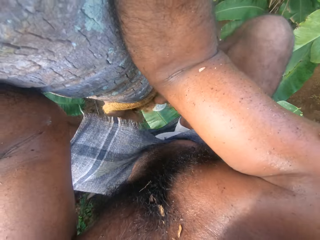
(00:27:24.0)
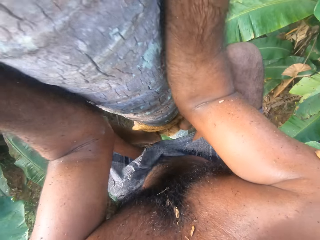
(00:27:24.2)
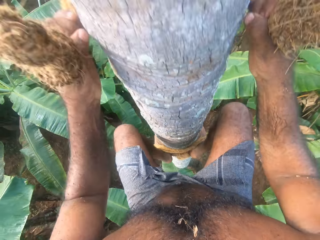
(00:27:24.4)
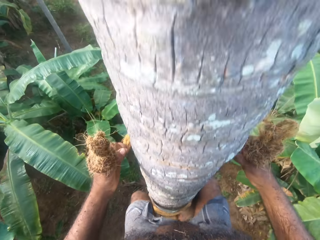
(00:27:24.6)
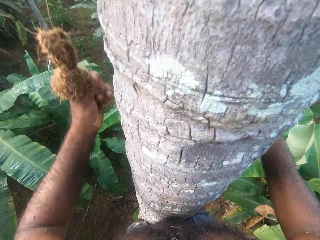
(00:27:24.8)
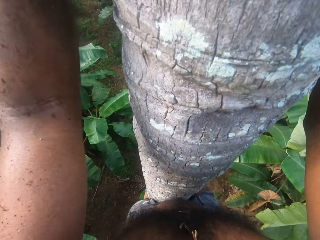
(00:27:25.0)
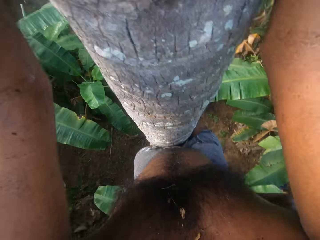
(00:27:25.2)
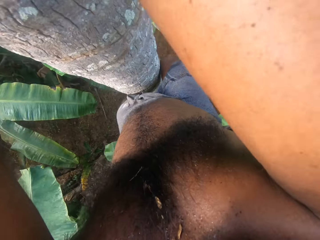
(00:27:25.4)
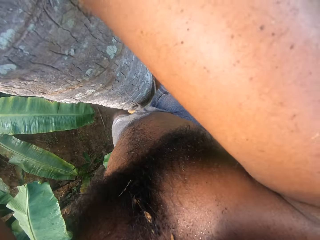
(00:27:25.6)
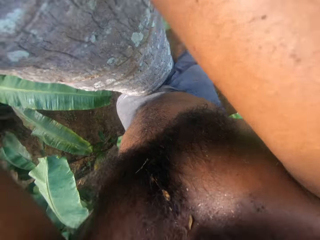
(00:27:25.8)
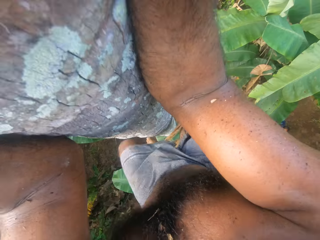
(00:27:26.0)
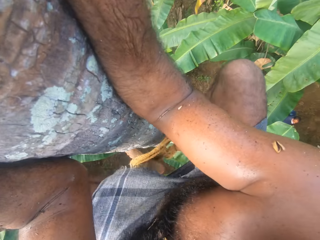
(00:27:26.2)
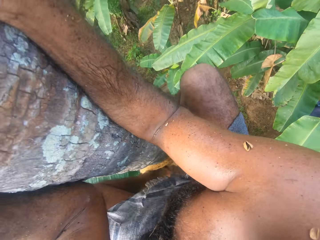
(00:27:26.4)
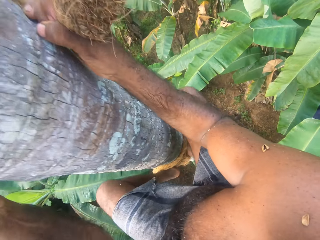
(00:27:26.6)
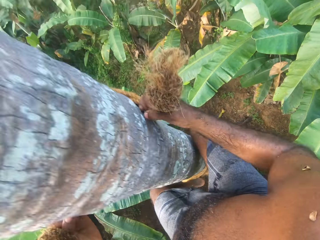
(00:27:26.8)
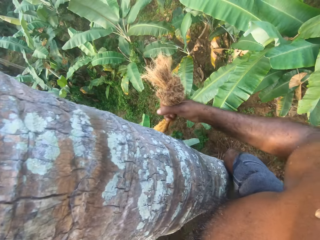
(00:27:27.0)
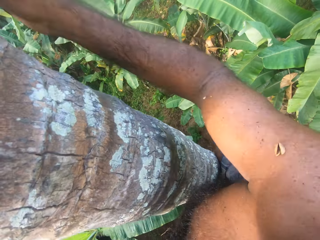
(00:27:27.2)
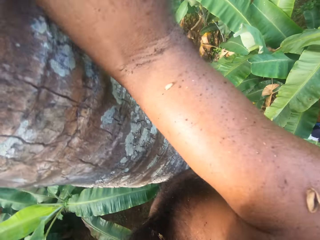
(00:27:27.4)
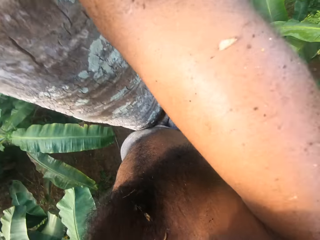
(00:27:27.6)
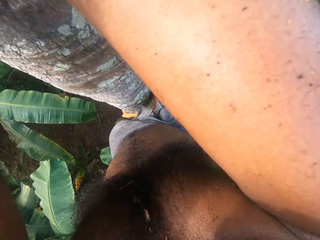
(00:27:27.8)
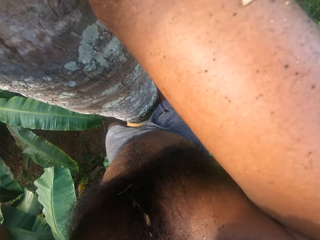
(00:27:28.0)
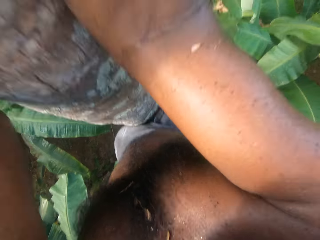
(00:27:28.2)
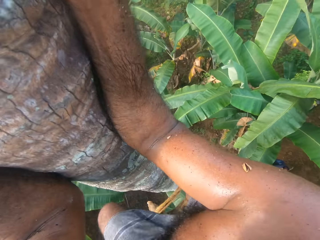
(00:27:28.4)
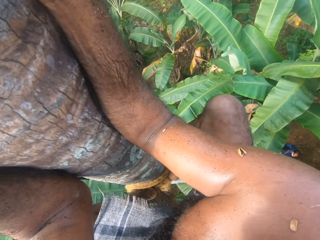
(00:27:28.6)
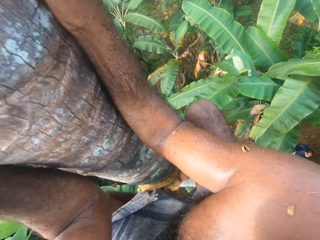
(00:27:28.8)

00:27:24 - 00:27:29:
The camera wearer climbs the tree.

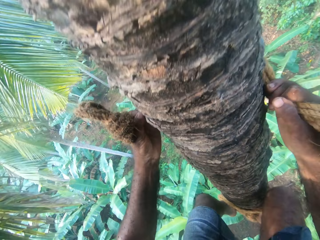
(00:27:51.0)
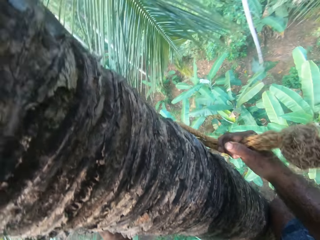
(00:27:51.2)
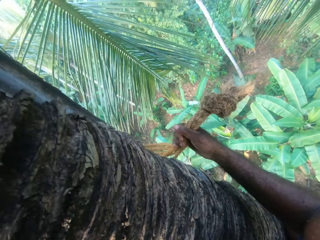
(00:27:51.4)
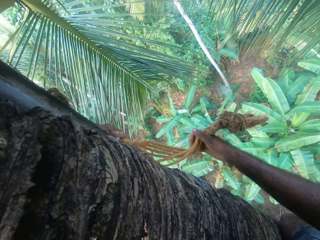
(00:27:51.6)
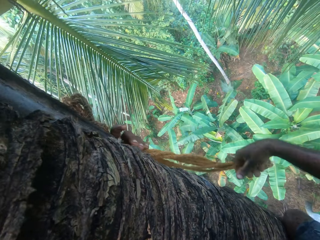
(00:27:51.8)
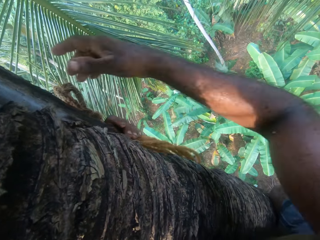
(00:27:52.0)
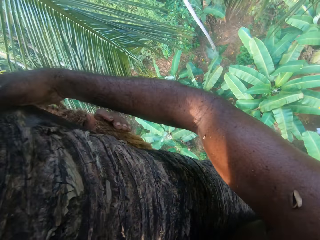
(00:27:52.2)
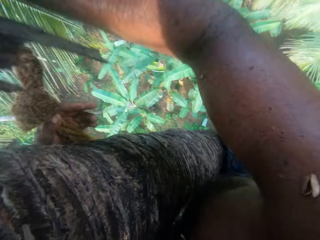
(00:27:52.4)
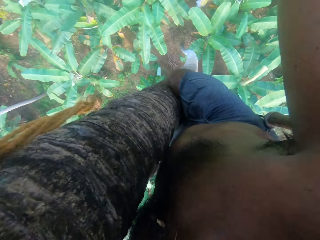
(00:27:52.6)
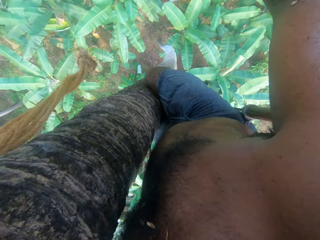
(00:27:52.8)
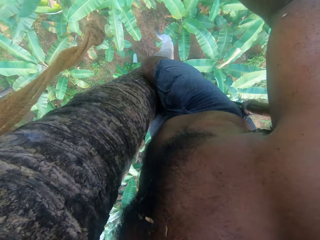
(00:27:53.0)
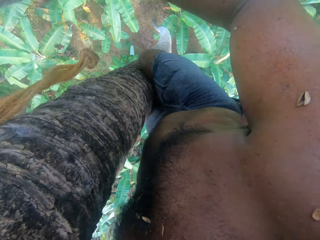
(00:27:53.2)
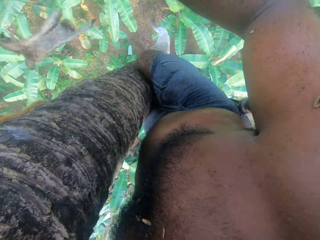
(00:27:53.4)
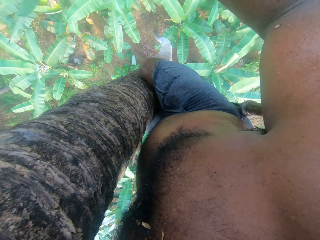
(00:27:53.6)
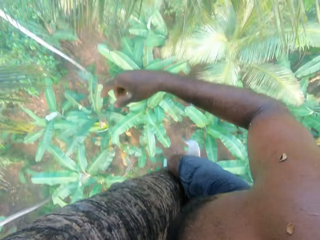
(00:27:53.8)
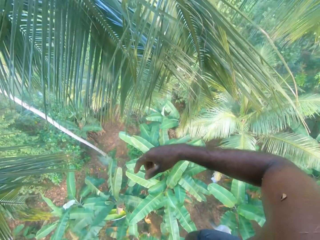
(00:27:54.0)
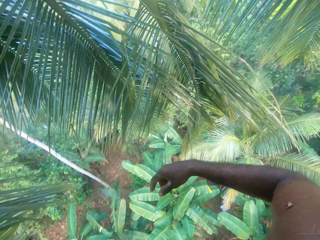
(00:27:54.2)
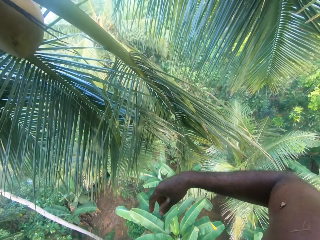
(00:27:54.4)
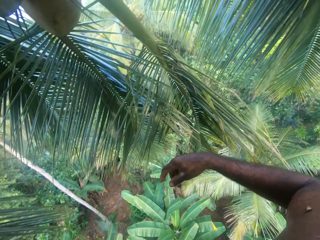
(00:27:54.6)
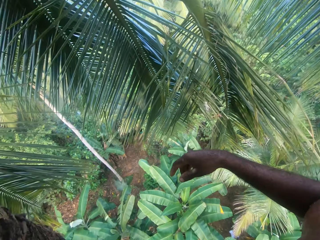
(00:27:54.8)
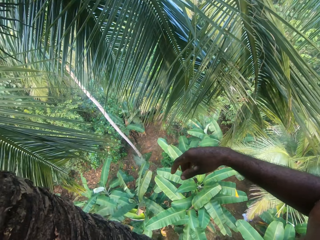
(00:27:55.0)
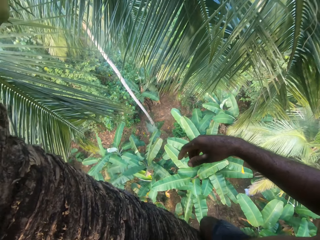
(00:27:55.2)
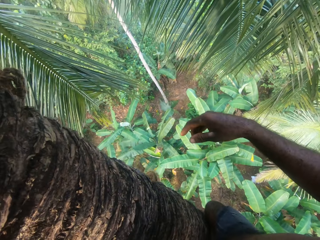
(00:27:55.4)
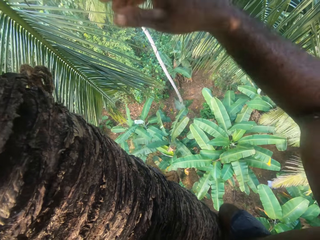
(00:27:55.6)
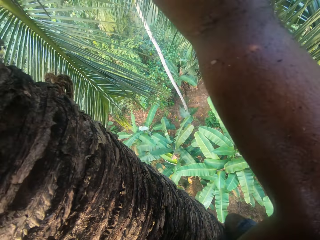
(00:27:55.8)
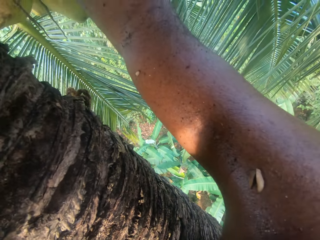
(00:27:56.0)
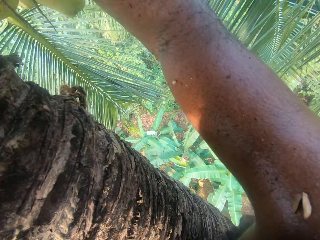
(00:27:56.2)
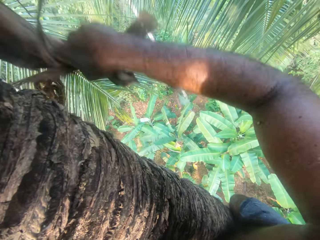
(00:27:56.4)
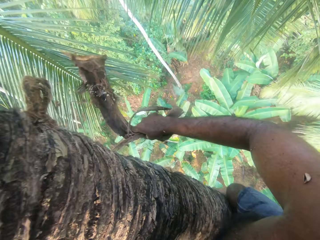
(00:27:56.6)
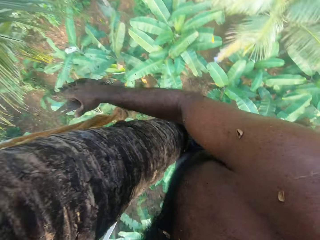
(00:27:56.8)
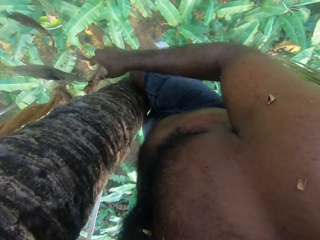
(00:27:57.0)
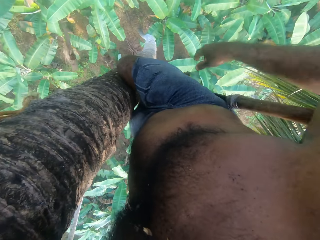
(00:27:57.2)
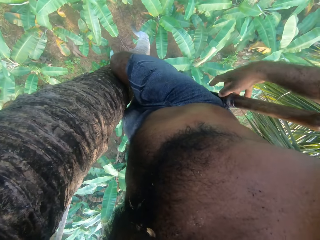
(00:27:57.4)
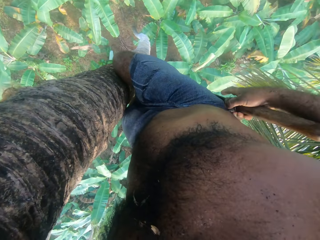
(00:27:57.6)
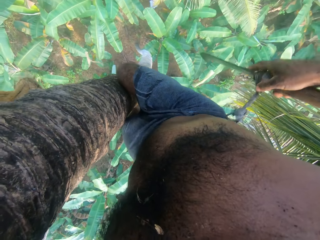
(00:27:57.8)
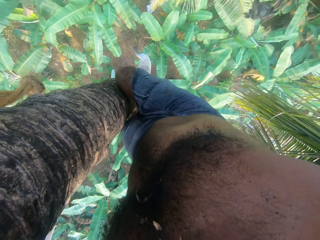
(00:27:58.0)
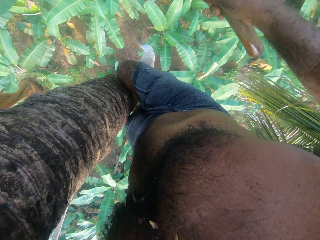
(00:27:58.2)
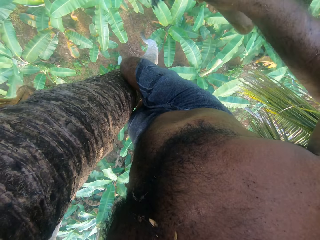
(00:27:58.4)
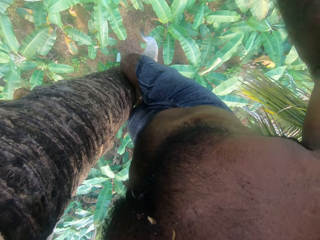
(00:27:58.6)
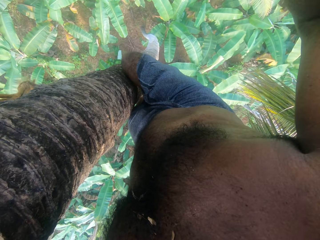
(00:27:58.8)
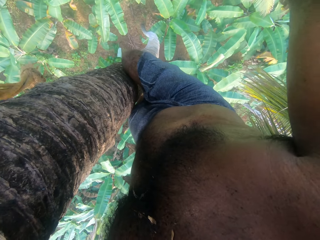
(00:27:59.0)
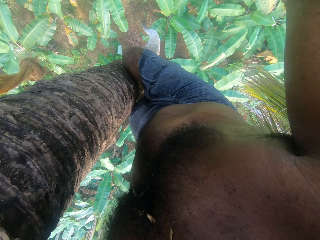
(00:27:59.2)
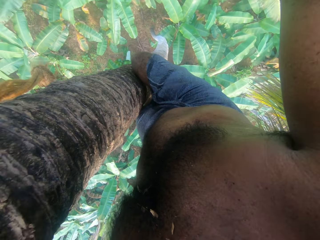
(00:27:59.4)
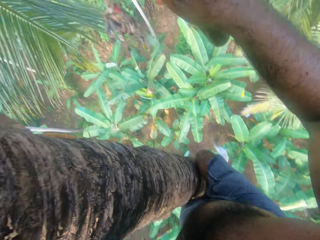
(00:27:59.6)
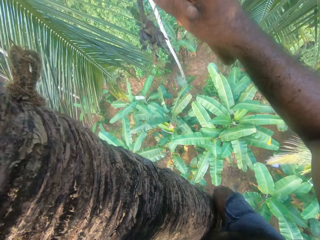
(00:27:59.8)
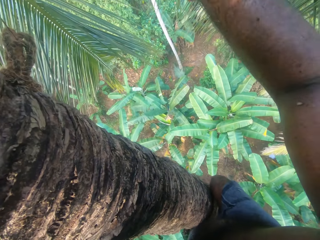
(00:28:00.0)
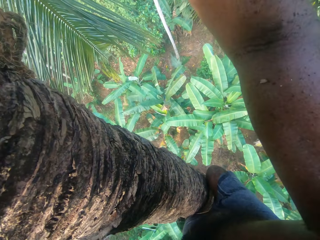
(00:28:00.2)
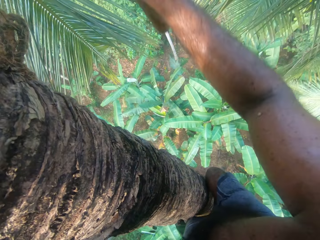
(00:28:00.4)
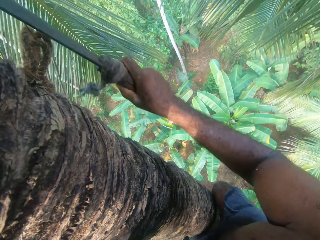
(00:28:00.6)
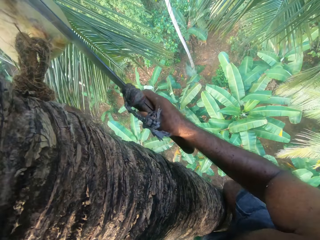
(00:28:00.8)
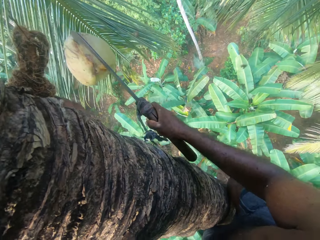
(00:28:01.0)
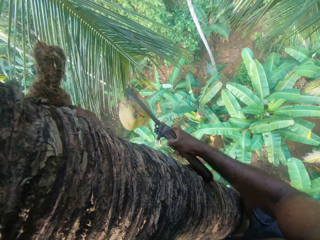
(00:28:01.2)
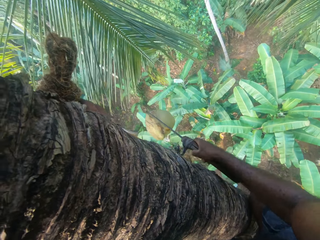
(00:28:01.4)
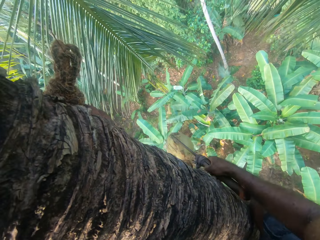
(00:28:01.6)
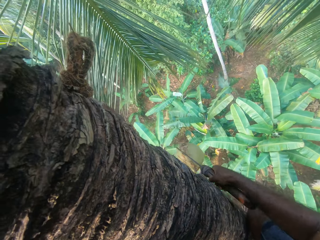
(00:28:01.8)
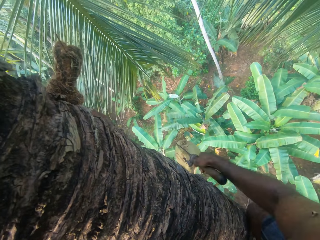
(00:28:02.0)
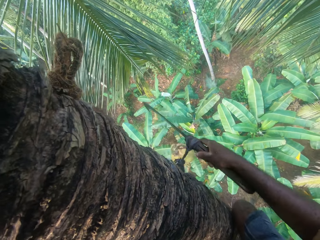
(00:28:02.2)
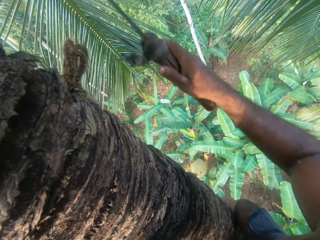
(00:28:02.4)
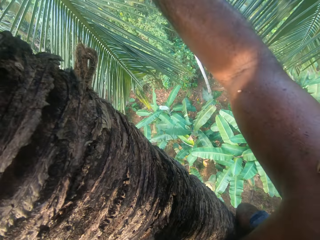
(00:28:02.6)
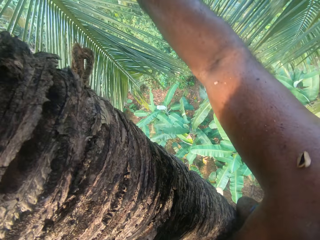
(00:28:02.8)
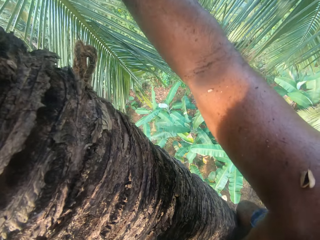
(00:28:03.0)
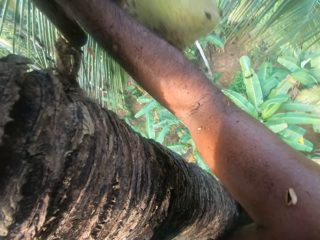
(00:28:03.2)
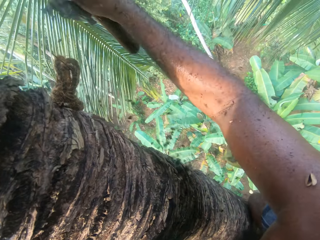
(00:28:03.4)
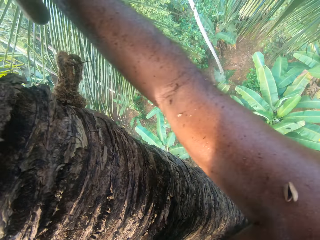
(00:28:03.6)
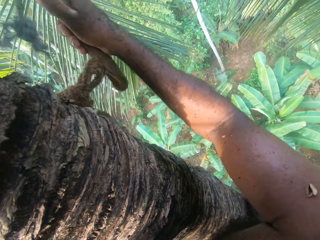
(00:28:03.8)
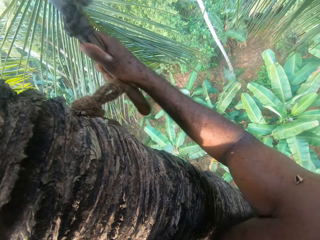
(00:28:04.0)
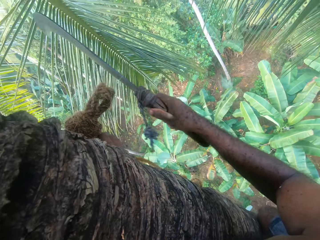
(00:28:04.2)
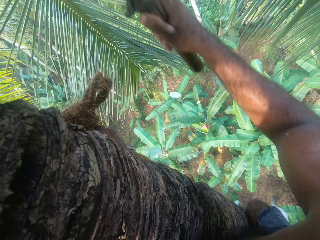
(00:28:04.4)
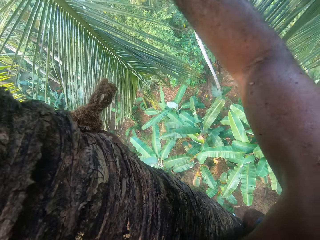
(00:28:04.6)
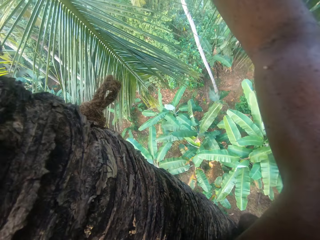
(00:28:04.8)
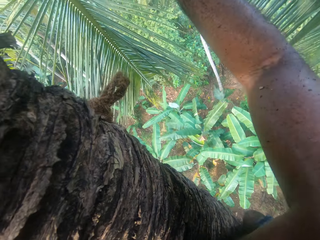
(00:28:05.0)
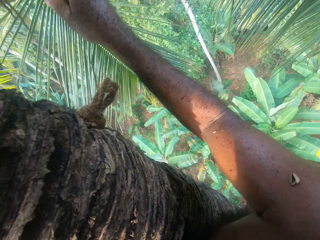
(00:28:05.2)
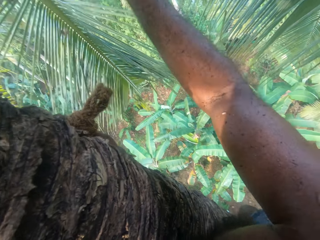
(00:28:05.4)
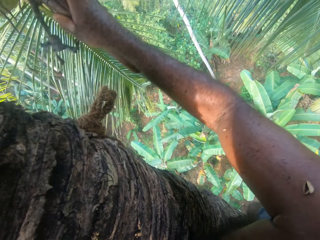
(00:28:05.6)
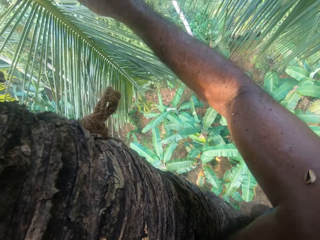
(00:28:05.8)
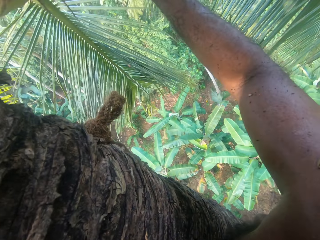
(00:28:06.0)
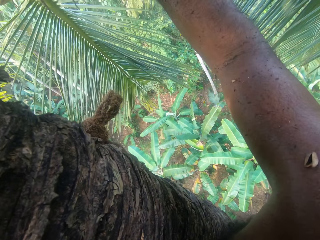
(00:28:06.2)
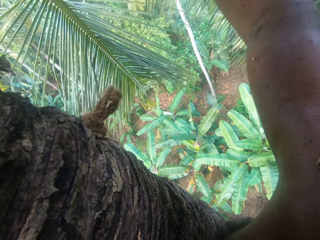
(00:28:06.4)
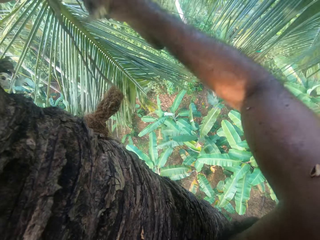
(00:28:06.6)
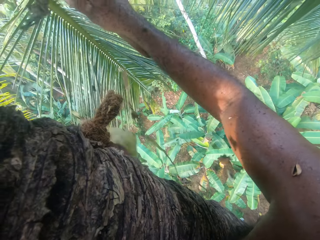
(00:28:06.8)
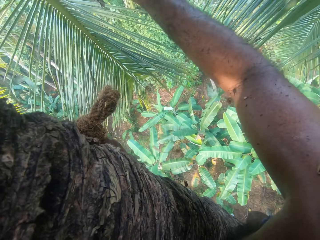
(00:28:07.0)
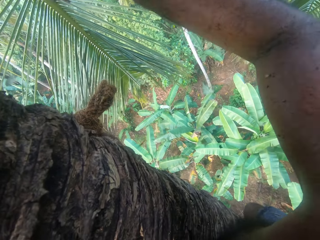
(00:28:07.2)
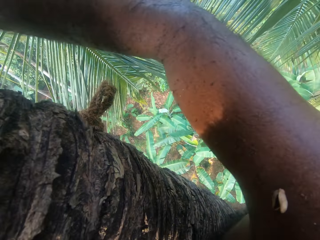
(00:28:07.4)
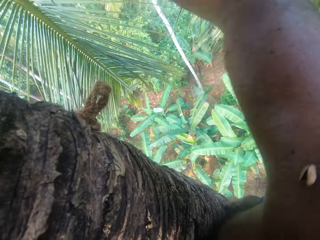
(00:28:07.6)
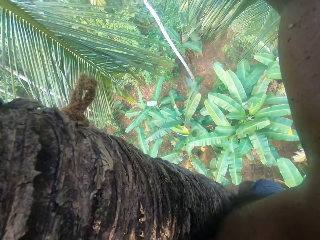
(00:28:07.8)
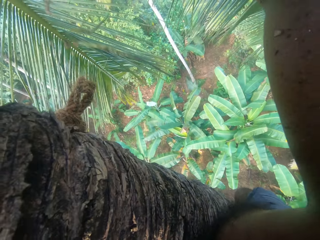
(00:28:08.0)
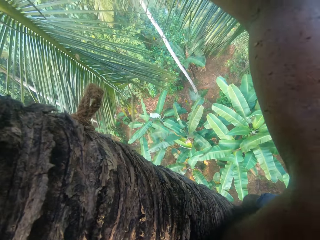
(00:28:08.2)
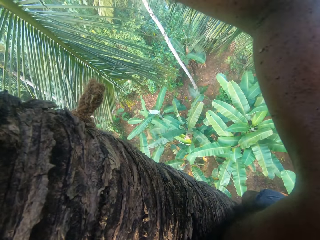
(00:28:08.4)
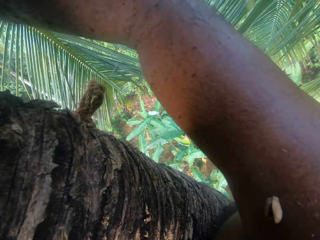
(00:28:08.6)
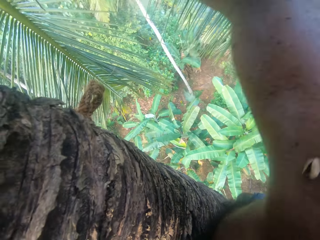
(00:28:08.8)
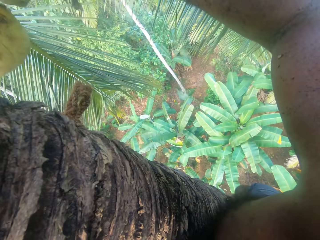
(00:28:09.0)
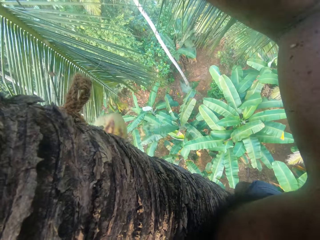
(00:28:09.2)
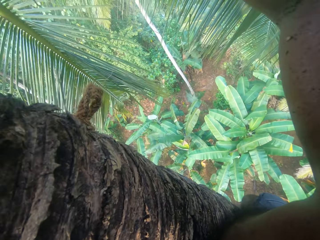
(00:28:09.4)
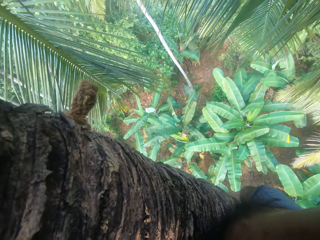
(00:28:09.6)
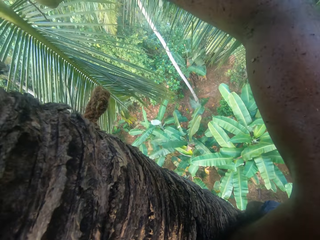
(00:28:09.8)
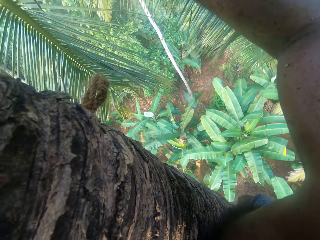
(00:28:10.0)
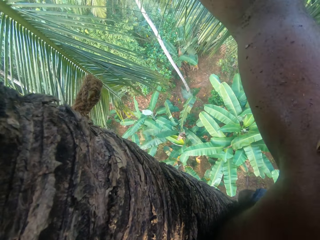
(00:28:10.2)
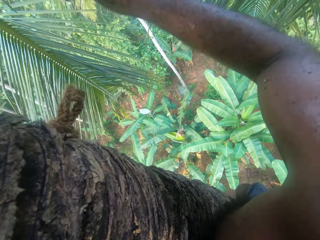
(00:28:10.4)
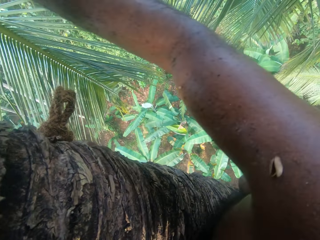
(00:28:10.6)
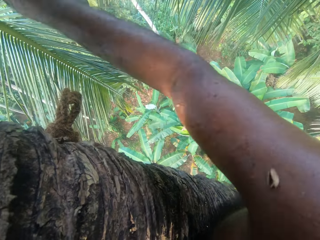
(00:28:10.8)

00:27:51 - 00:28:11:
The camera wearer removes a bark or the dried leaves from the tree. He throws the bark down. He looks around. He removes the bark from the tree and throws the bark down. He takes a machete from his back cloth. He talks. He cuts the coconut down. He drops the coconut. He cuts the coconut. He drops the coconuts.
